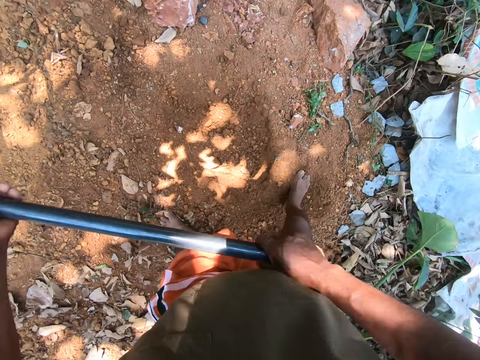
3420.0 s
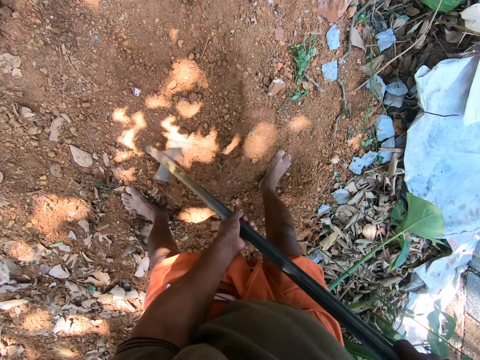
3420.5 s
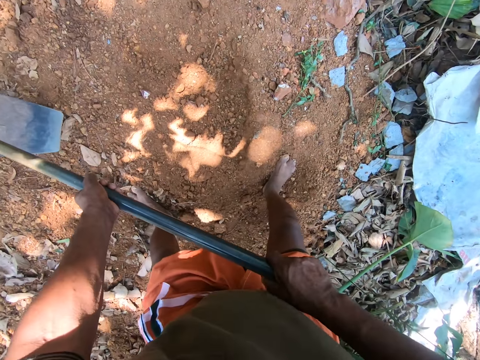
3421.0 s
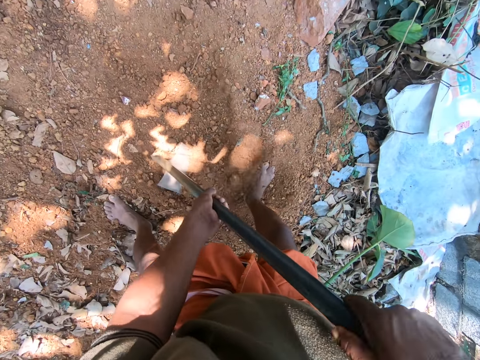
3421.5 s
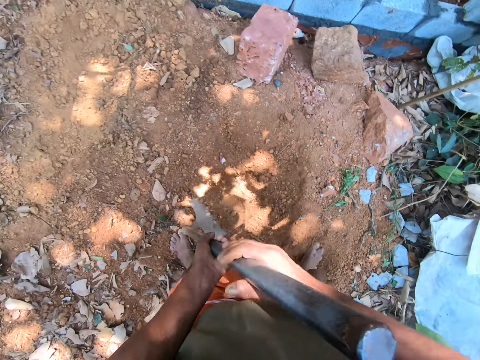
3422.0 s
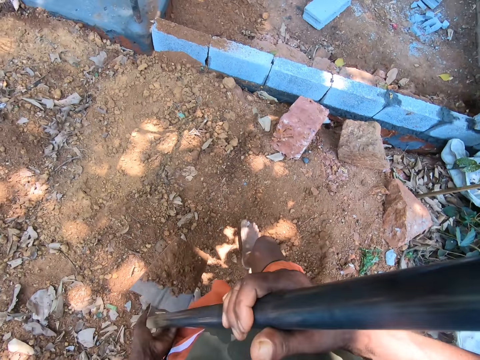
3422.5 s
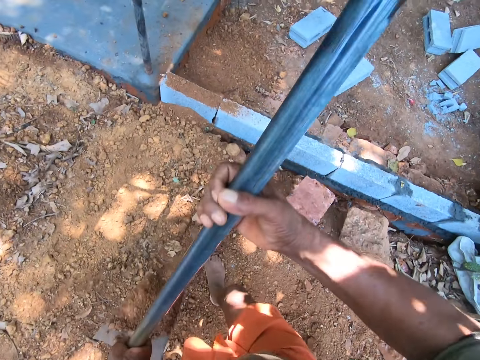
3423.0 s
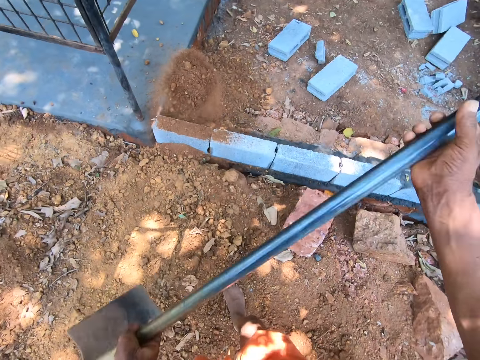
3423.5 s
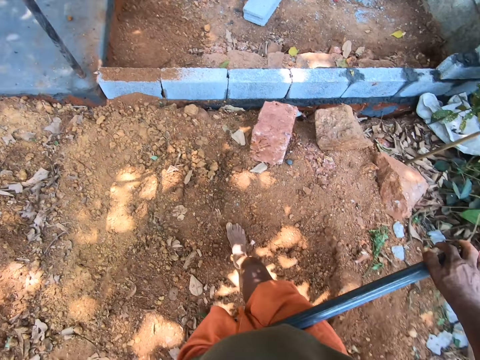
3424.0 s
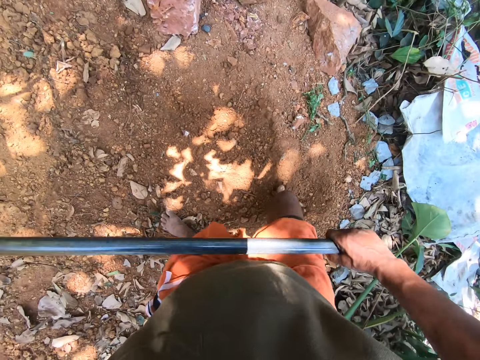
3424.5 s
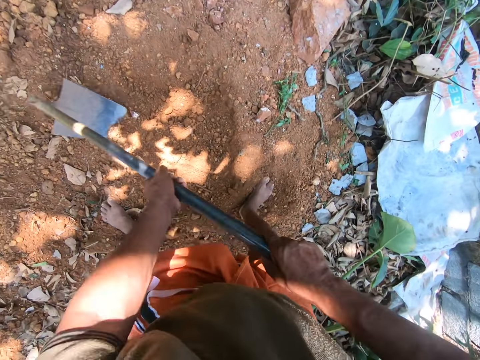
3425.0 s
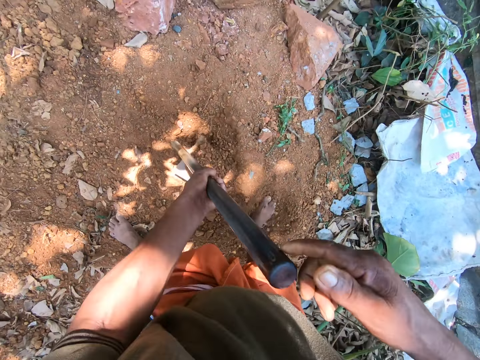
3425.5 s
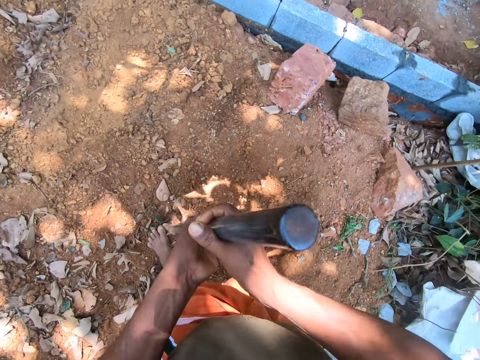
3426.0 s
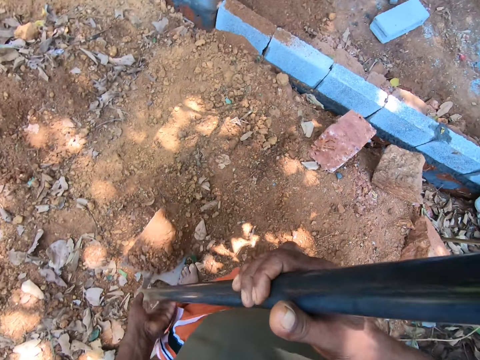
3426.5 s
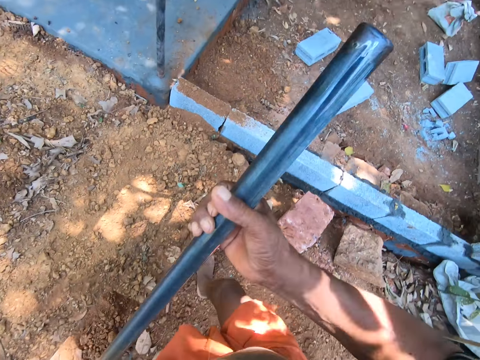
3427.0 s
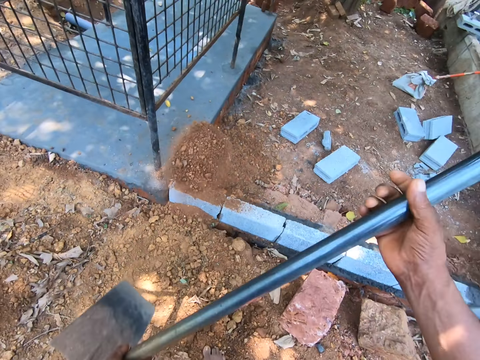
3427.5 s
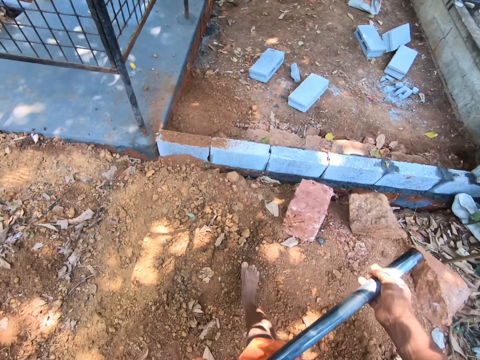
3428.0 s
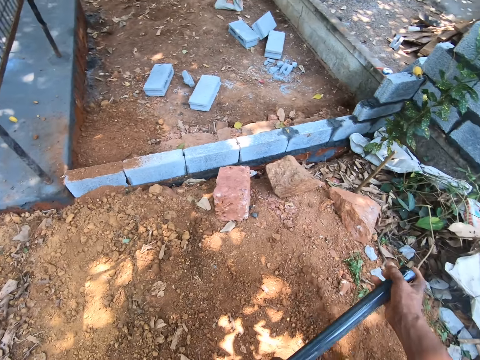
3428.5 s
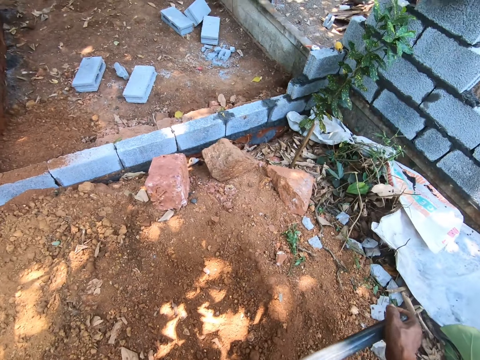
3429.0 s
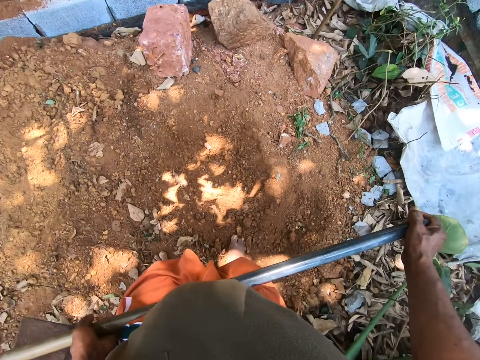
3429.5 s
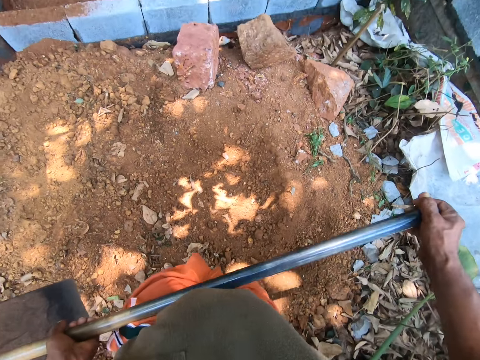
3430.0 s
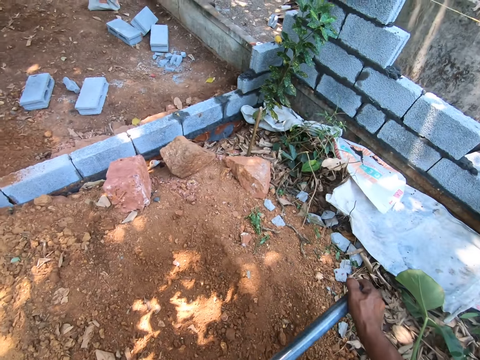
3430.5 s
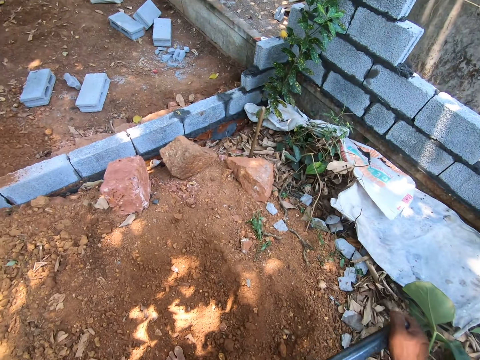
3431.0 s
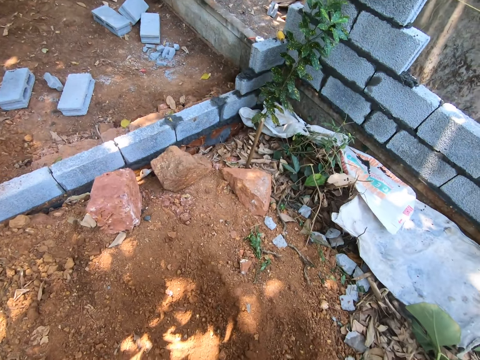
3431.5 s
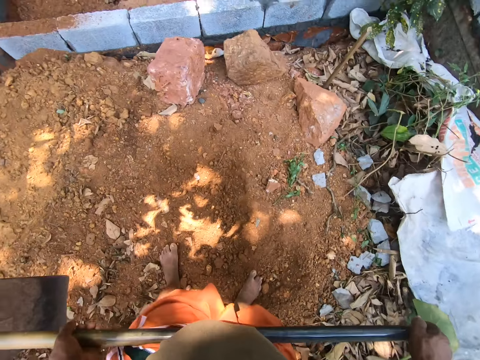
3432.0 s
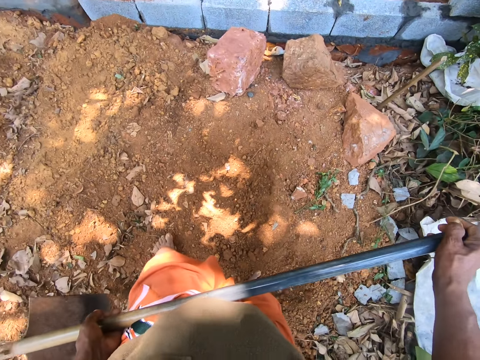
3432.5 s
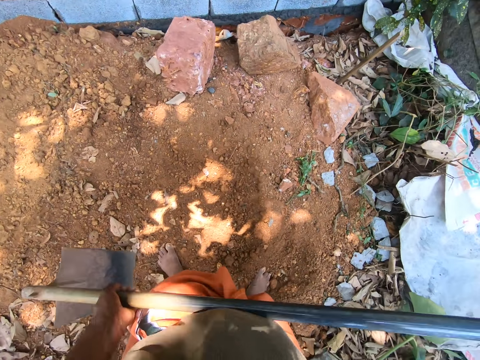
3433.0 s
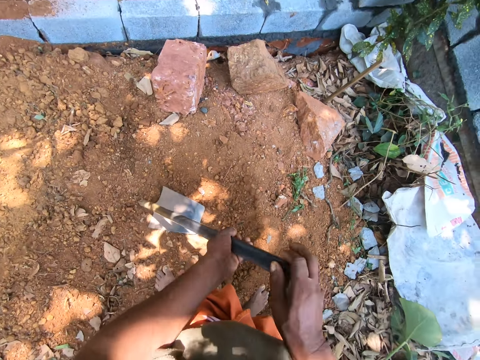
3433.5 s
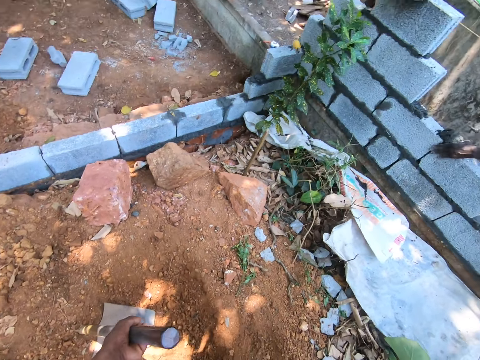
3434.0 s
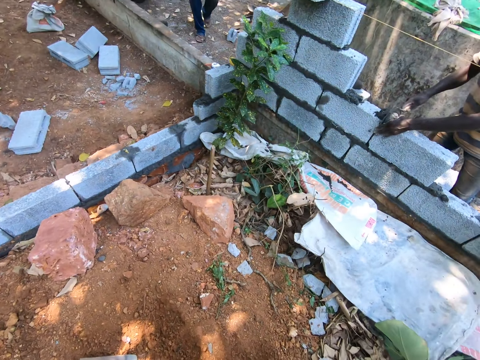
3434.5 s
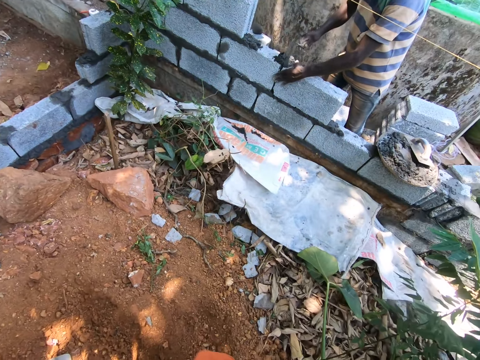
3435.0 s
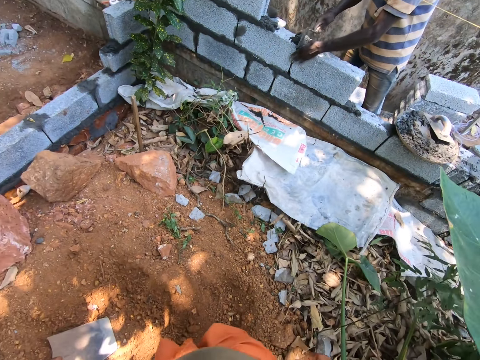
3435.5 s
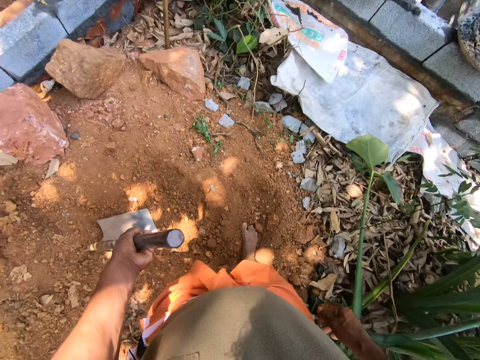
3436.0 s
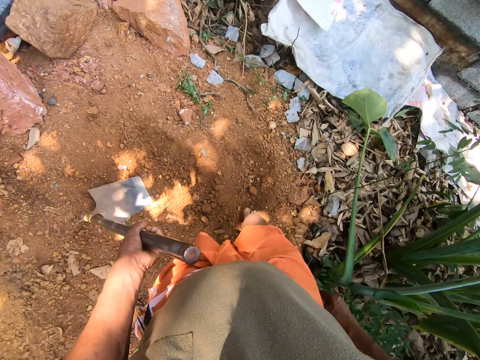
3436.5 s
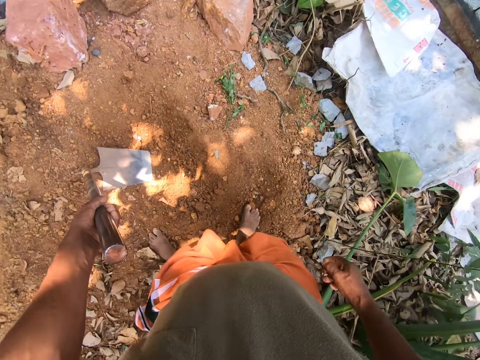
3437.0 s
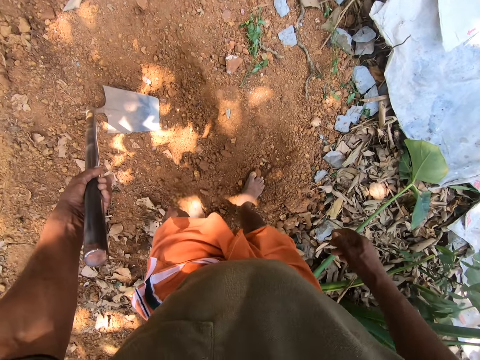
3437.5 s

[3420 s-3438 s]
The camera wearer tills the ground with the hoe using both hands. They take sand from the ground with the hoe using both hands. They pour the sand on the ground with the hoe using both hands. They take sand from the ground with the hoe using both hands. They dig the ground. They pour the sand on the ground with the hoe using both hands. They converse with a man. They look around. They put the hoe on the ground. They look around.

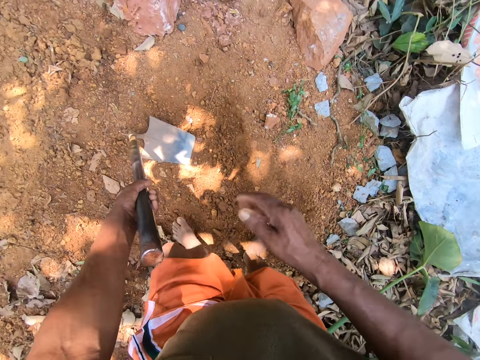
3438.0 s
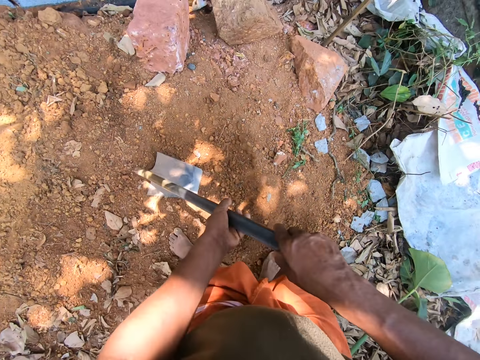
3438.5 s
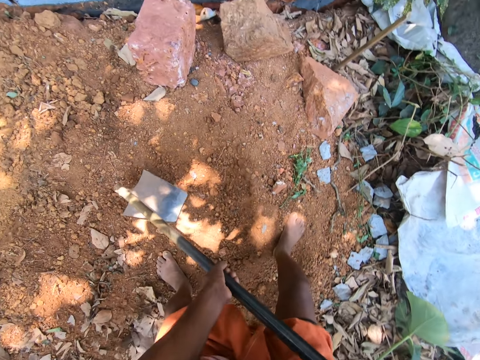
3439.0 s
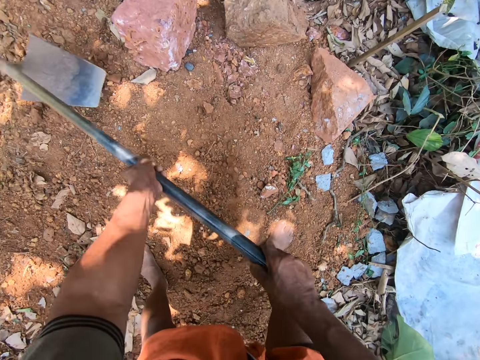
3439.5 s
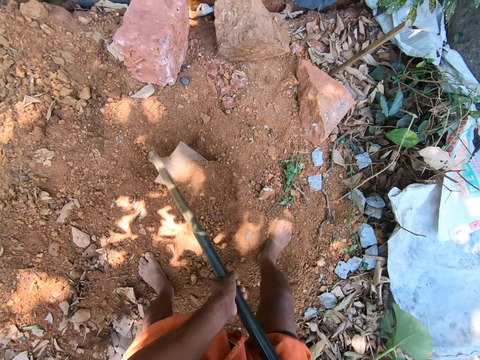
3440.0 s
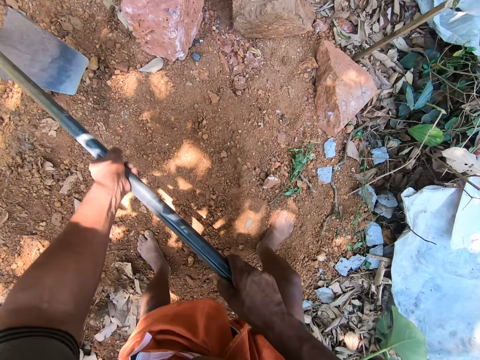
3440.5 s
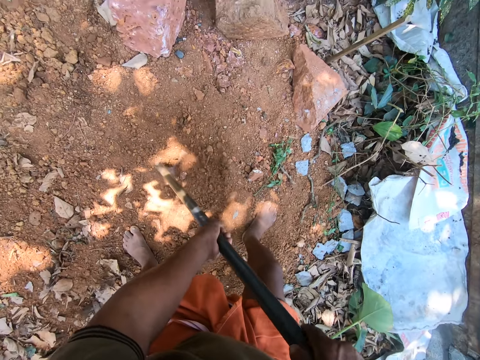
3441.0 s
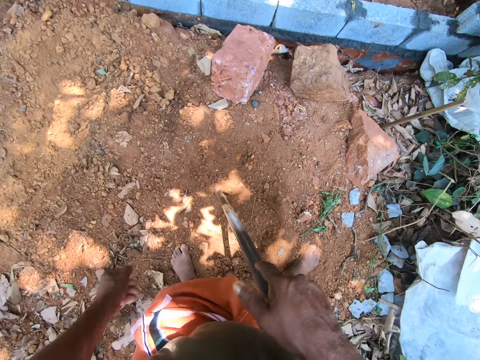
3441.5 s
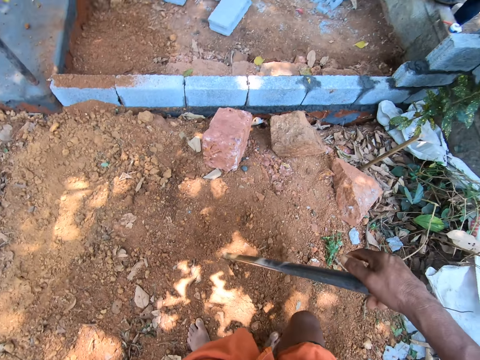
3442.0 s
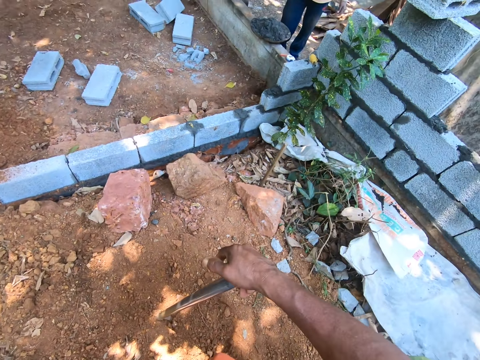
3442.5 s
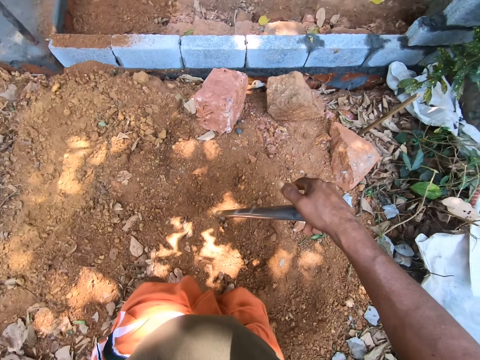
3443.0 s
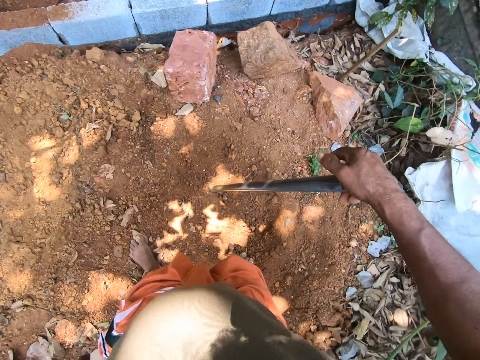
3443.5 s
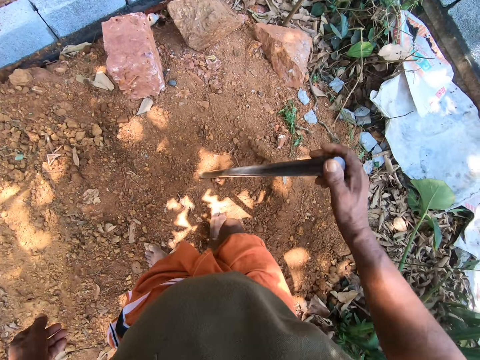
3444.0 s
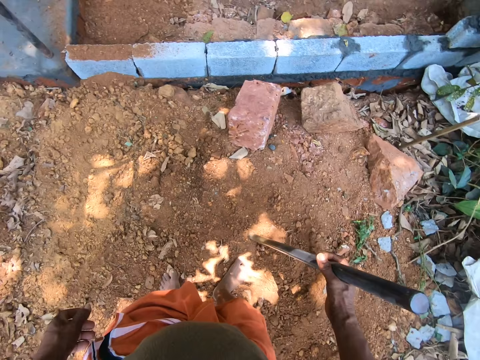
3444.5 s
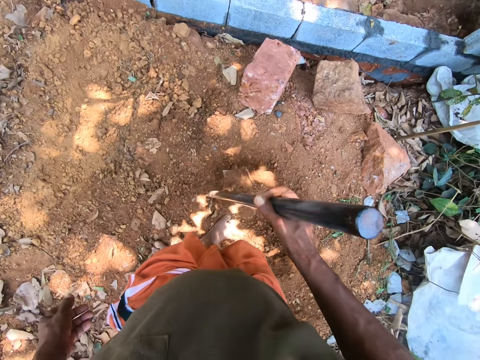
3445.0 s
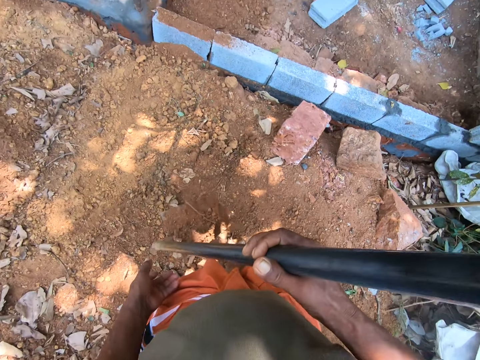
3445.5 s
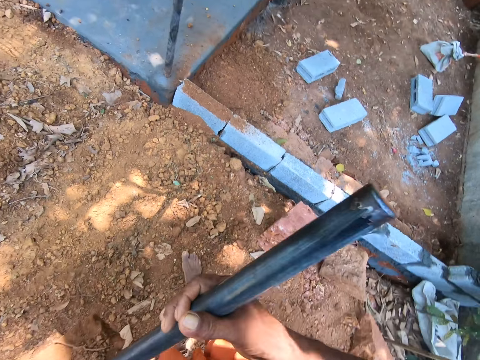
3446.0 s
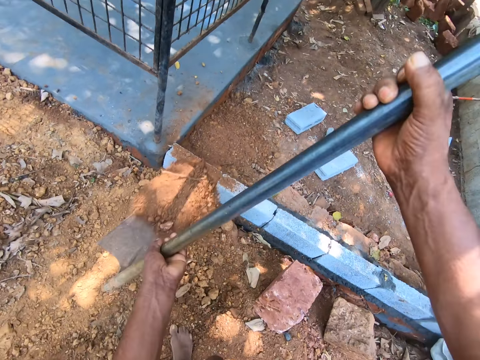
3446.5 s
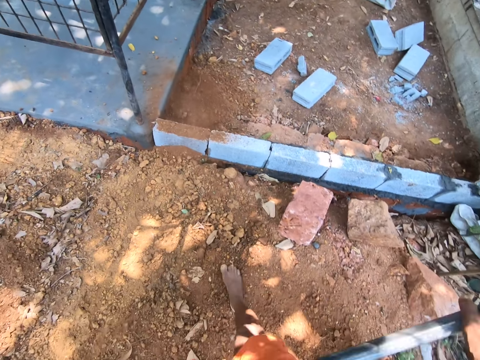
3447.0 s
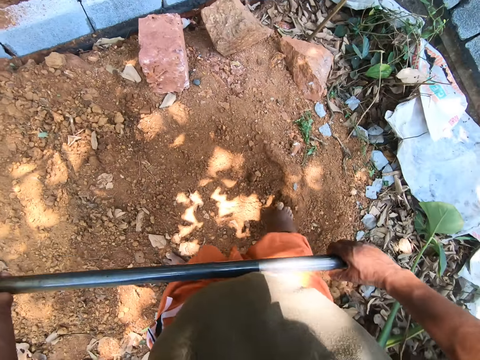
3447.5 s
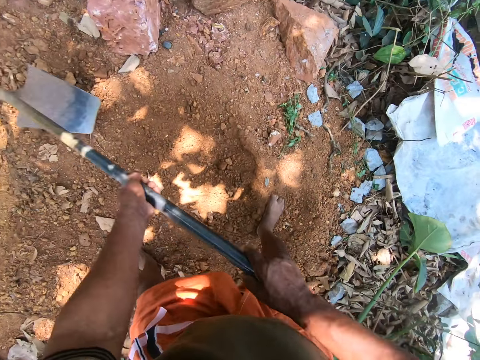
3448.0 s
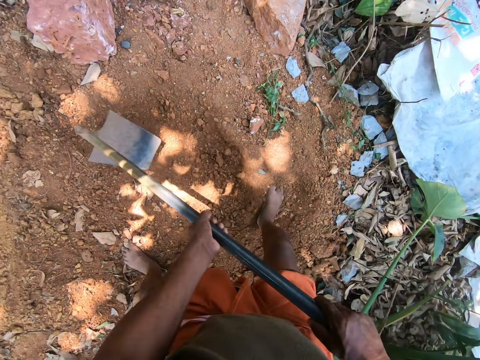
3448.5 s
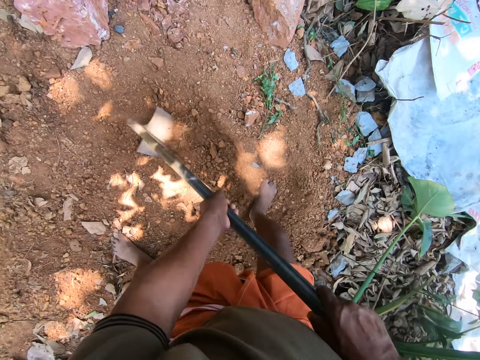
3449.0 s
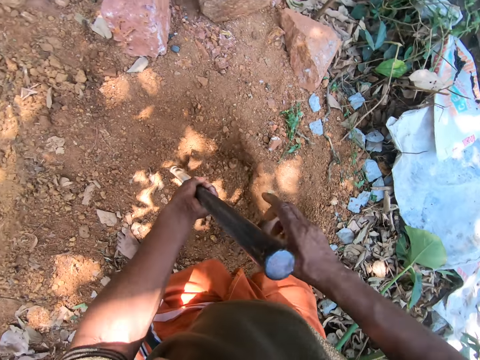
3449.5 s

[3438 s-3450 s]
The camera wearer tills the ground with the hoe using both hands. They take sand from the ground with the hoe using both hands. They look around. They pour the sand on the ground with the hoe using both hands. They till the ground with the hoe using both hands. They take sand from the ground with the hoe using both hands.
